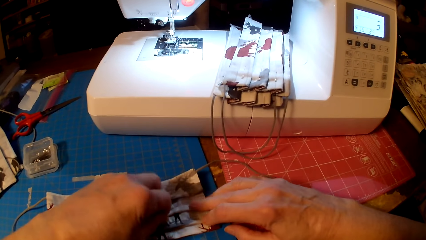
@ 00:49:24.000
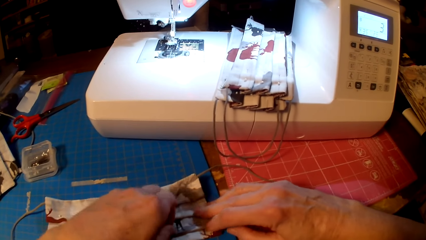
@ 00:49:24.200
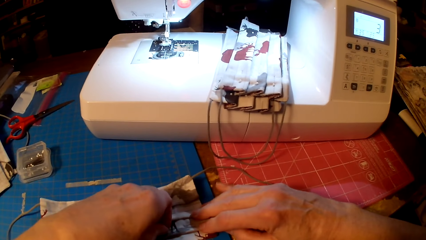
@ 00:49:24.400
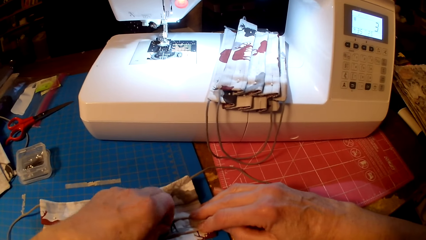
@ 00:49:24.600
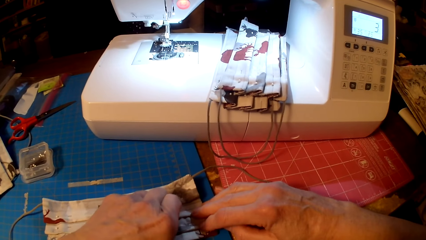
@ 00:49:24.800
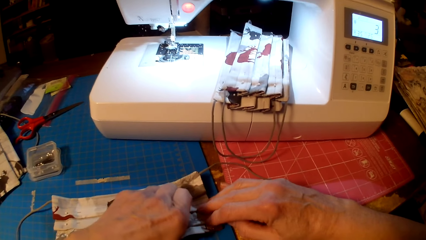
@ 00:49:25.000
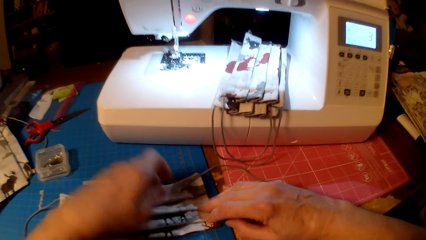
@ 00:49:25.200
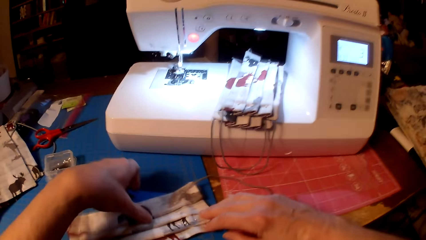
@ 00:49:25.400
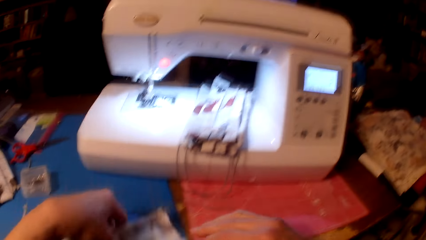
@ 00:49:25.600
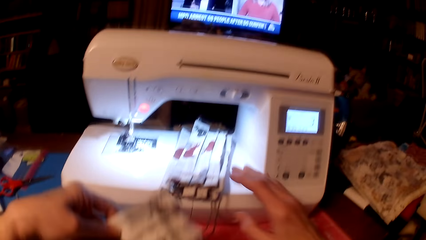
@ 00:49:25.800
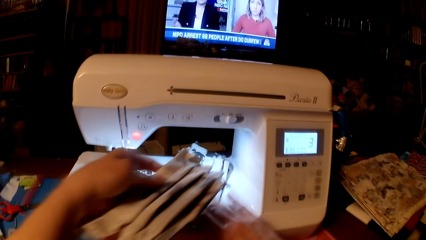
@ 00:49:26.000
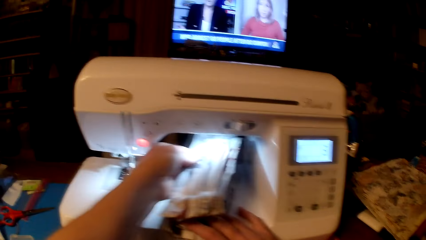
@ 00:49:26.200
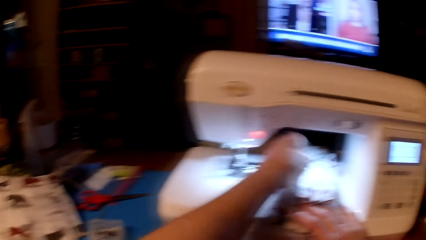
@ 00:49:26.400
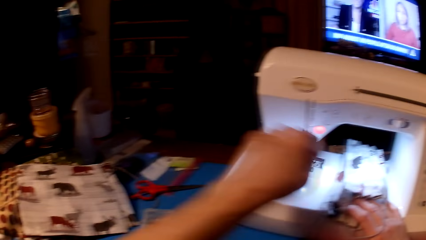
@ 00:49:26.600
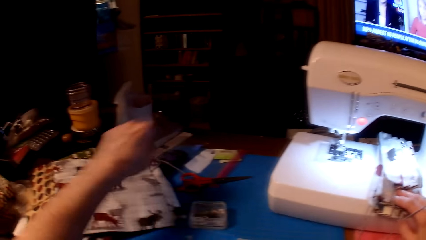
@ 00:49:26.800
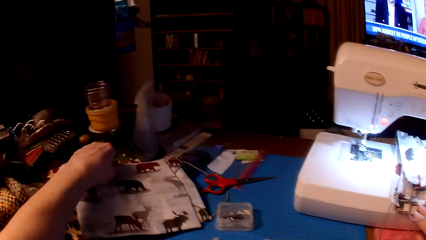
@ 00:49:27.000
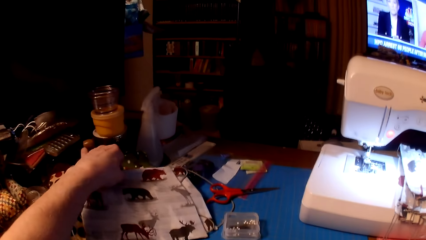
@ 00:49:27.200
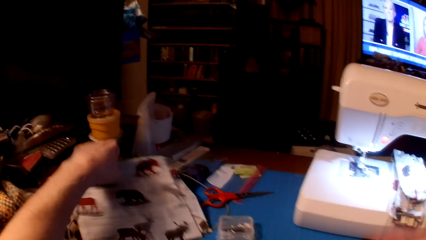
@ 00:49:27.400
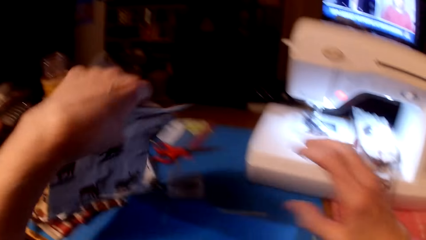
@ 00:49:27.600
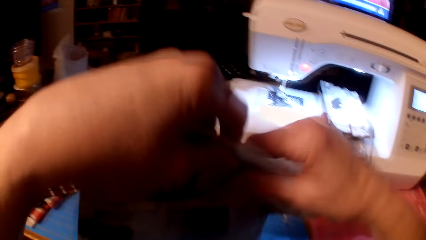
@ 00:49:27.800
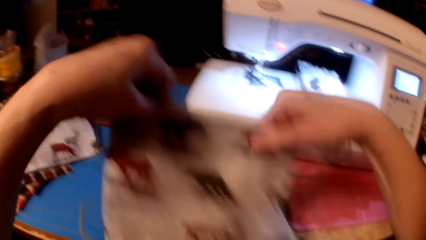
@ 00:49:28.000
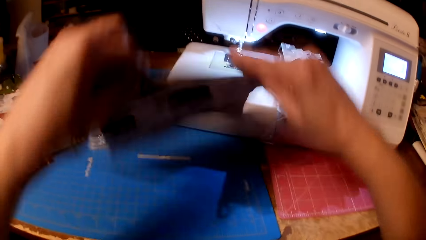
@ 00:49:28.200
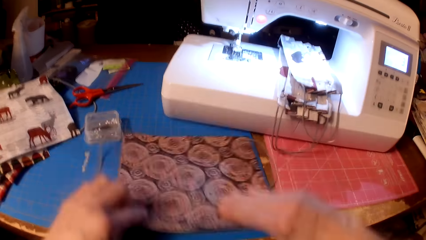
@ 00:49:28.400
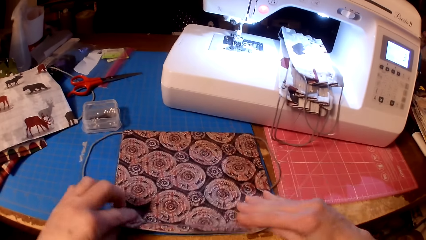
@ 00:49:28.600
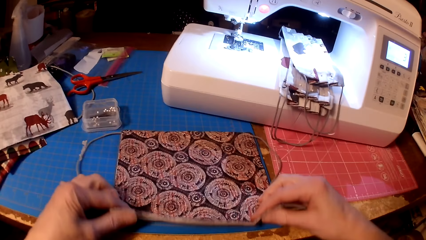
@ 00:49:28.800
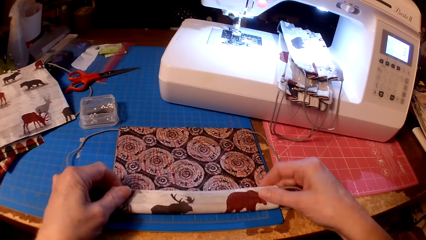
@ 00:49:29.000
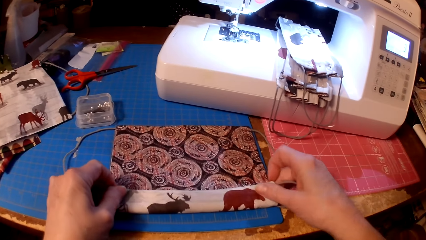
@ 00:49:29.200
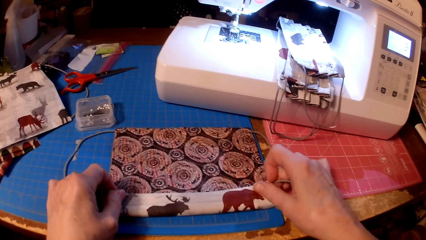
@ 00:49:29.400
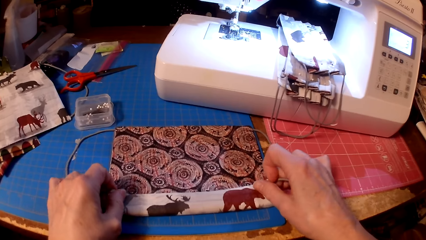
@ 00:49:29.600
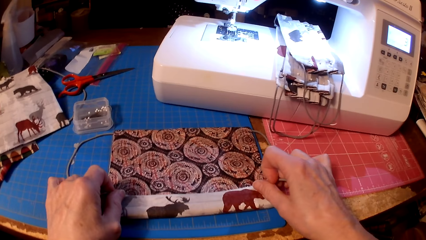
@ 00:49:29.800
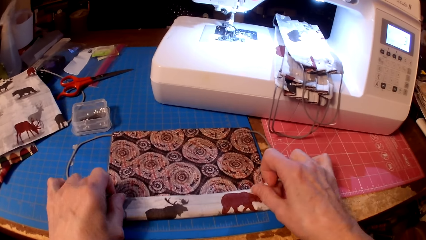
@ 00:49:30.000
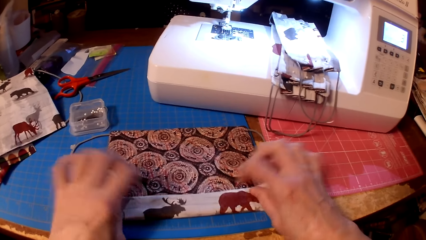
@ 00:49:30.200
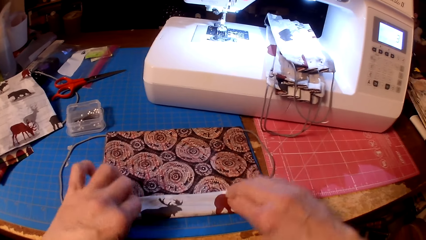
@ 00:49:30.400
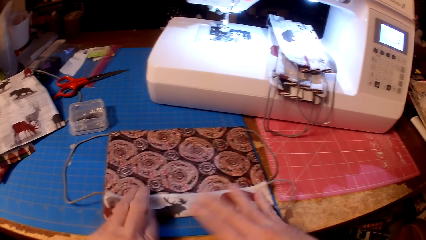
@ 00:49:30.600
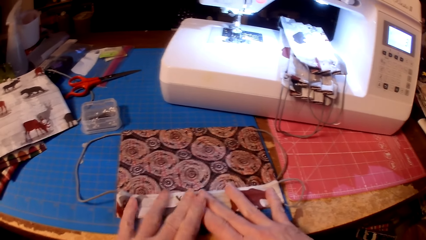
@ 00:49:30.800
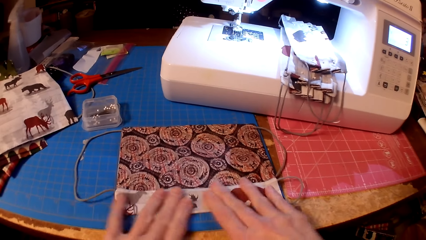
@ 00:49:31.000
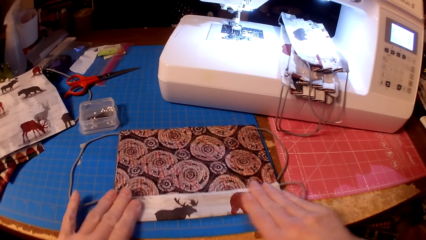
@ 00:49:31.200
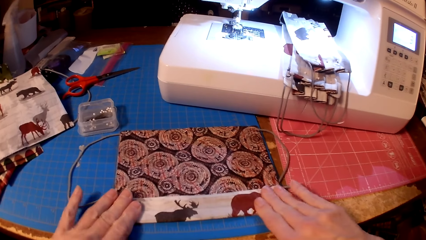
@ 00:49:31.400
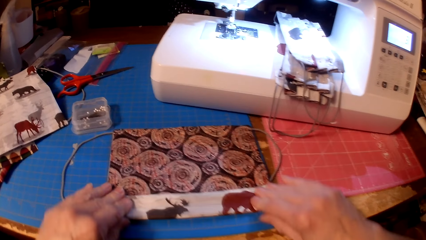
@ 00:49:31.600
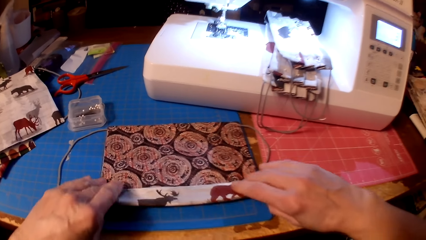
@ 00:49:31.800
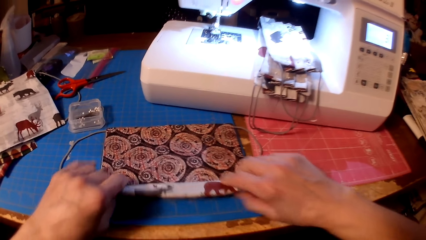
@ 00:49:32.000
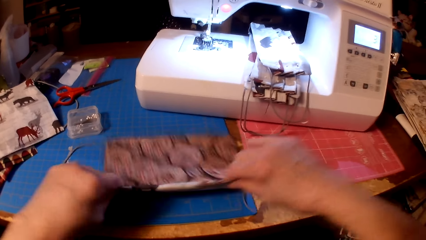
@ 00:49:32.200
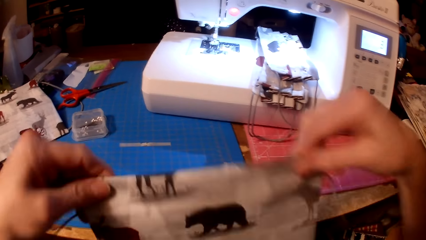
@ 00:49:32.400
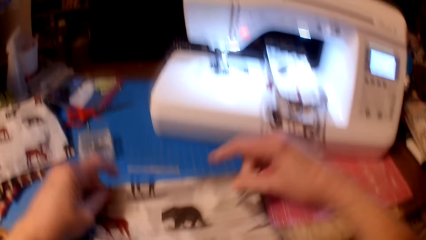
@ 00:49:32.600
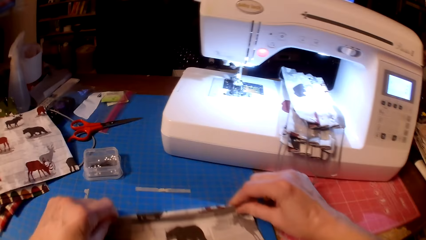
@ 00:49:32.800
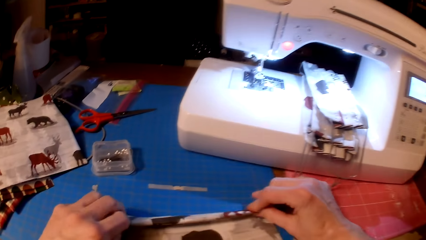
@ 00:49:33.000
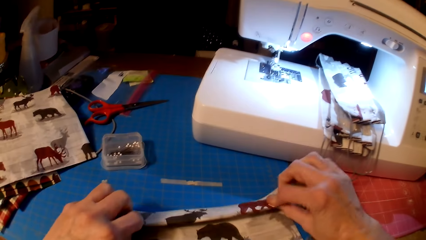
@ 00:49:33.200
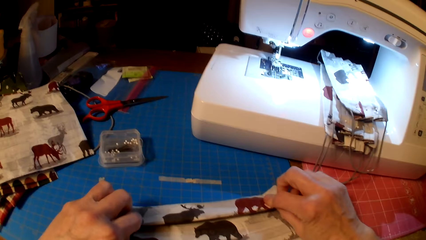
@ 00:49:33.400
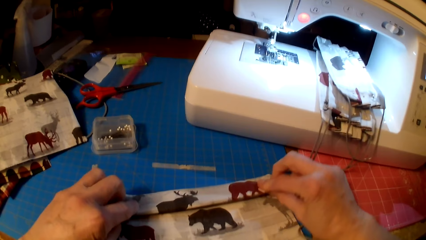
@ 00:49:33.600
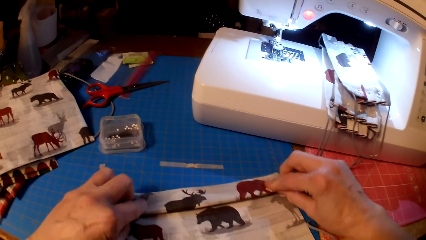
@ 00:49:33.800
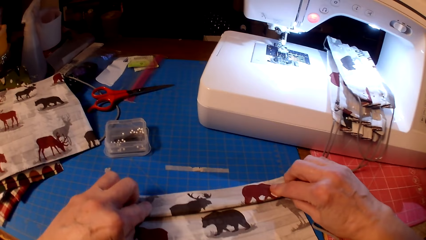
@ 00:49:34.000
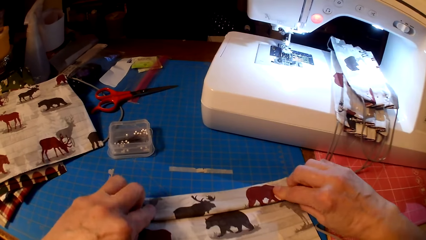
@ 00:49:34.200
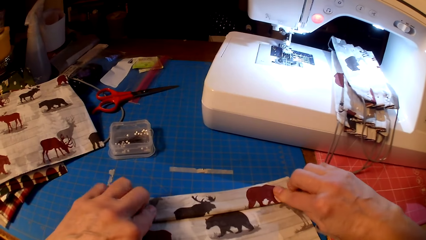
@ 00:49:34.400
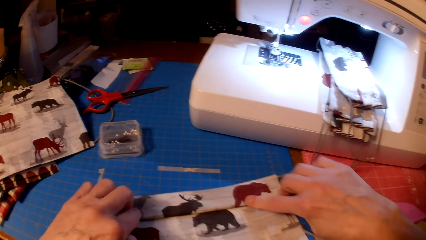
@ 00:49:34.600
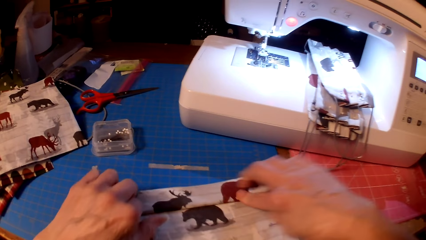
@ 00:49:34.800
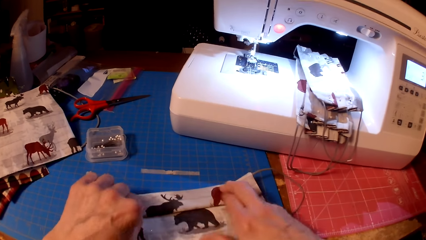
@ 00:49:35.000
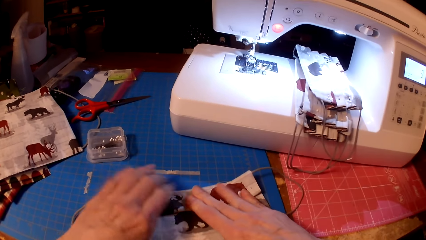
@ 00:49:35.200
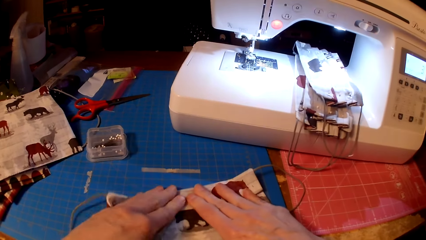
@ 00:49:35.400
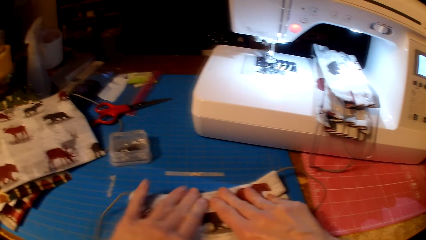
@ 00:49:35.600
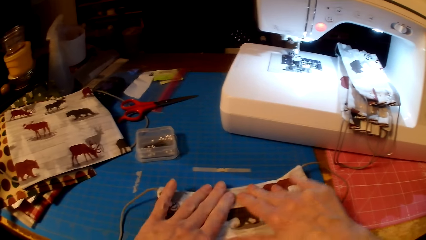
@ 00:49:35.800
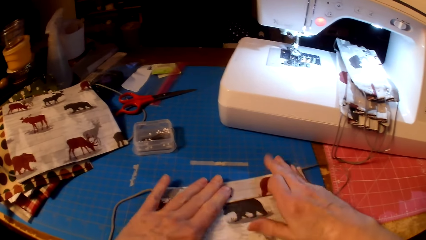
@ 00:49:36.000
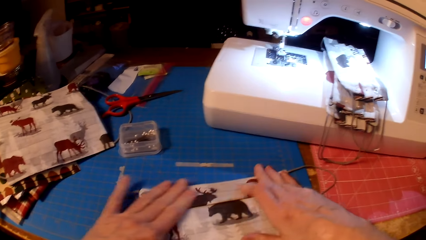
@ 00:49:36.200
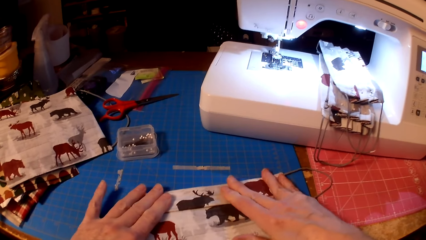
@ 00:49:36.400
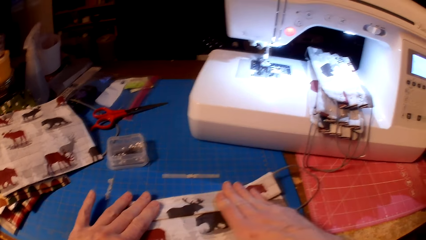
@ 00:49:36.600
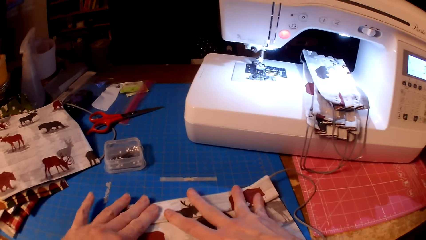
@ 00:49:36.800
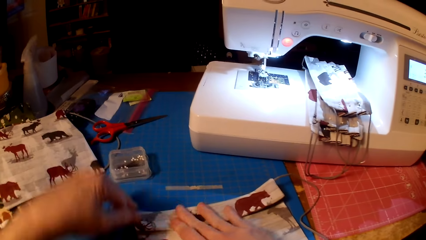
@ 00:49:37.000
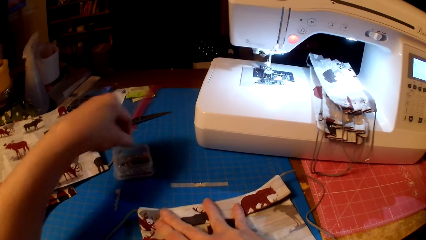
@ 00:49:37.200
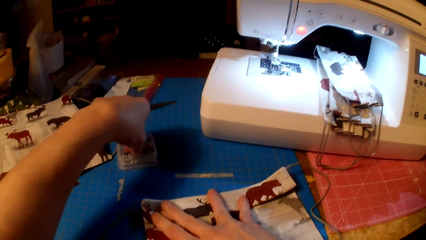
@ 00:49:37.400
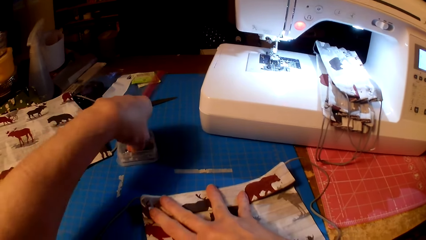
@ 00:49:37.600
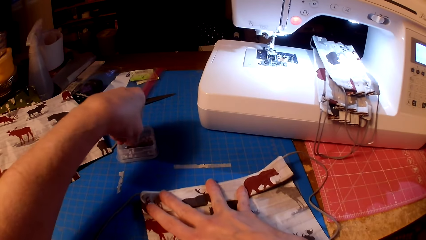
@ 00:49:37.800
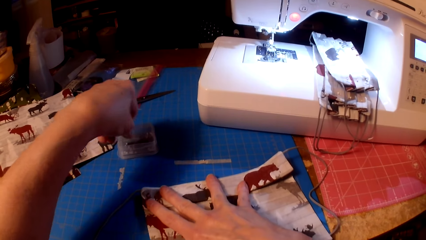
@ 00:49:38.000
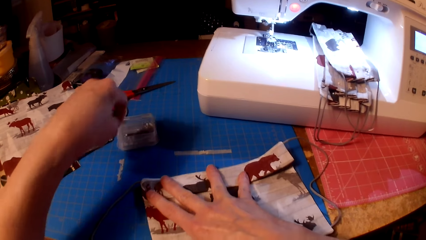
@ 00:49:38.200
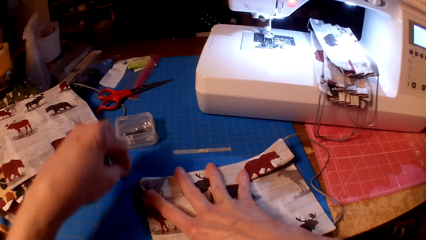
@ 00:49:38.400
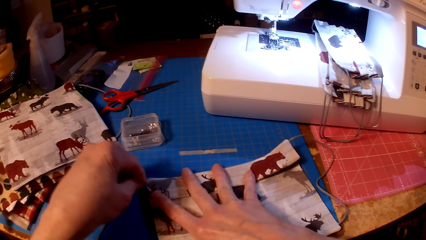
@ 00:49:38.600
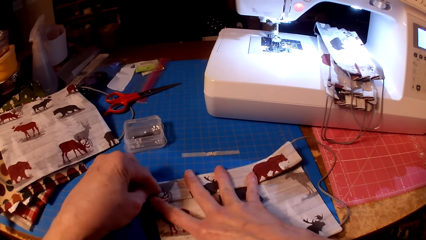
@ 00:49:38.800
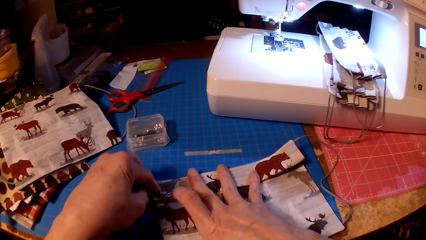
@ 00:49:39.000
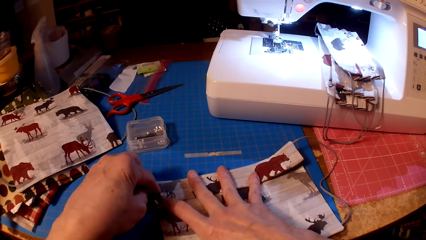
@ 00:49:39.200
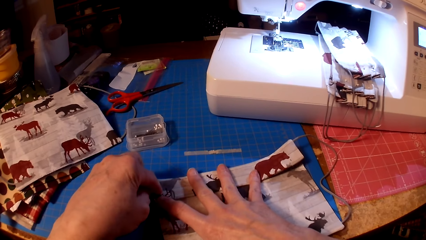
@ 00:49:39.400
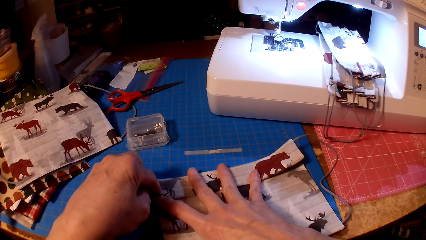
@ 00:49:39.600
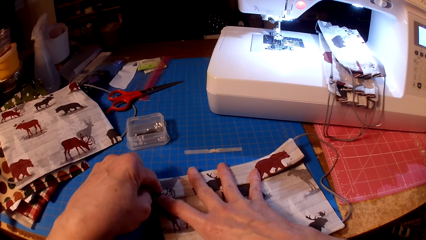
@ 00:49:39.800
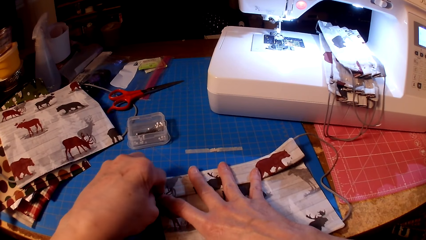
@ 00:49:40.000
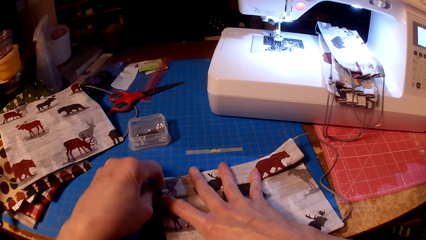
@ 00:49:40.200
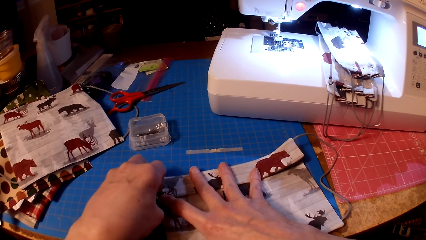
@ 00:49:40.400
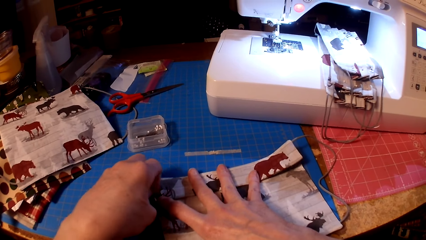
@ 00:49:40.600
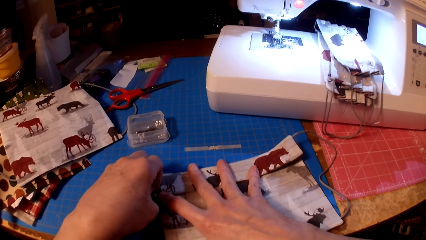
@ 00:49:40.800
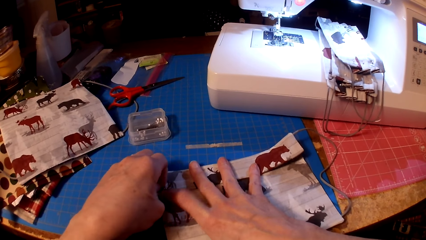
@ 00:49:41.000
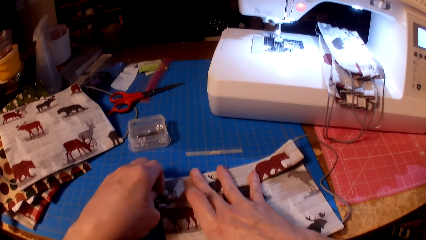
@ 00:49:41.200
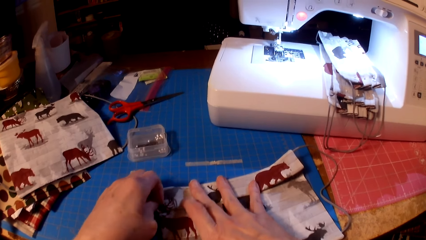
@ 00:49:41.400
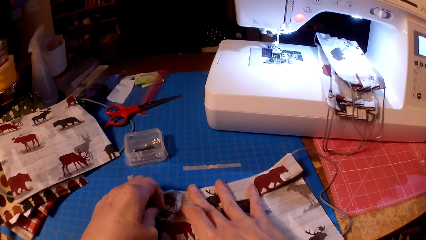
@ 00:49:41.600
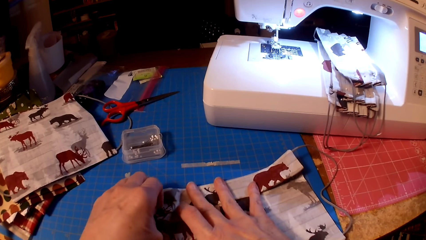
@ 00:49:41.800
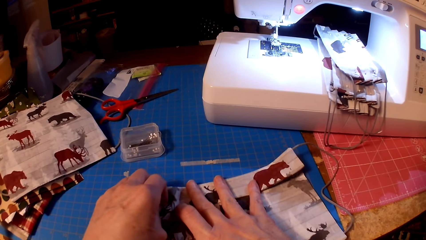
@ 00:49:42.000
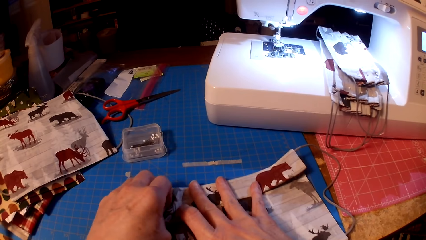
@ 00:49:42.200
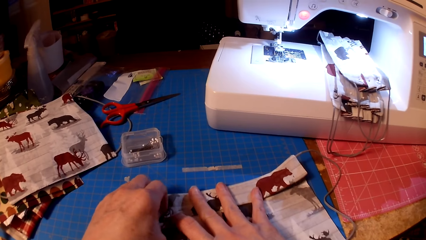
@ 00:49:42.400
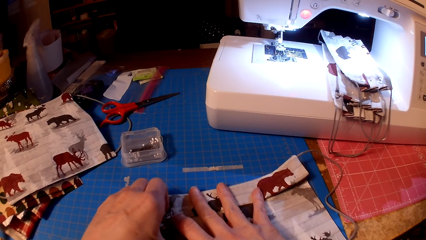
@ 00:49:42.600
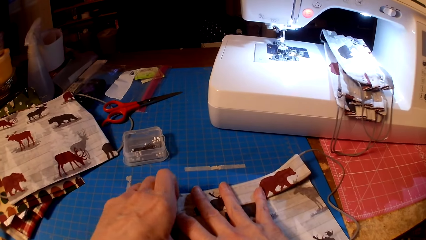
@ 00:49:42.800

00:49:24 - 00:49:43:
The camera wearer puts the piece of cloth on the sewing machine. They pick a piece of cloth and fold the piece of cloth. They pick a pin and pin the piece of cloth.
